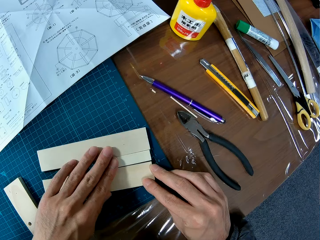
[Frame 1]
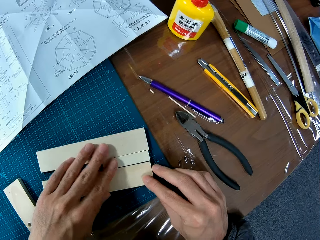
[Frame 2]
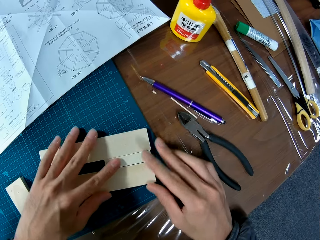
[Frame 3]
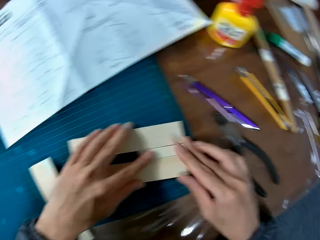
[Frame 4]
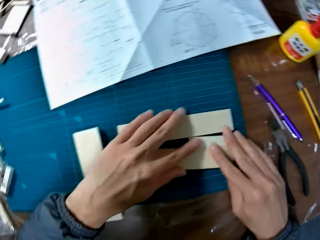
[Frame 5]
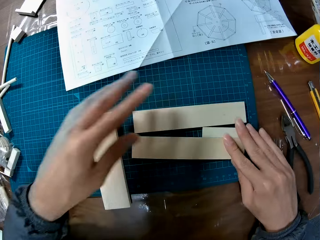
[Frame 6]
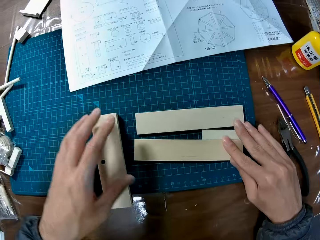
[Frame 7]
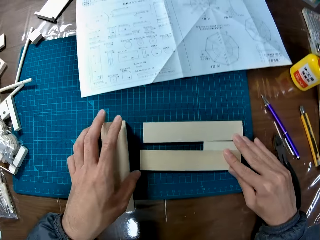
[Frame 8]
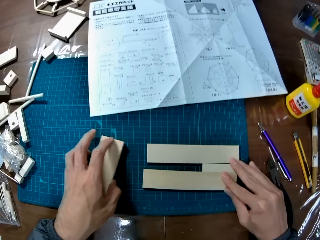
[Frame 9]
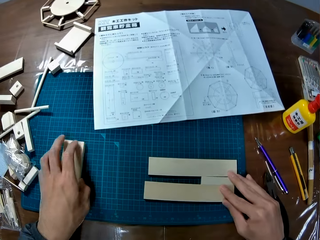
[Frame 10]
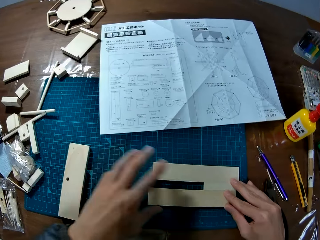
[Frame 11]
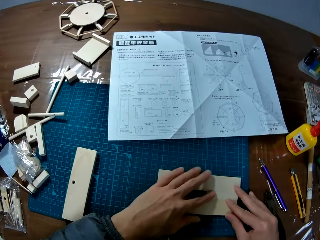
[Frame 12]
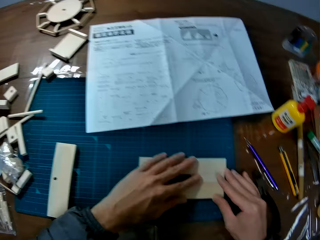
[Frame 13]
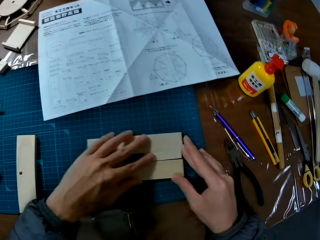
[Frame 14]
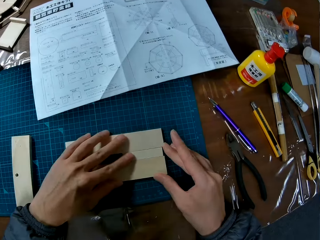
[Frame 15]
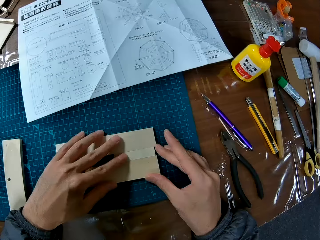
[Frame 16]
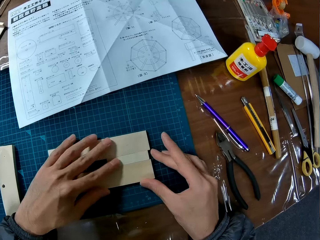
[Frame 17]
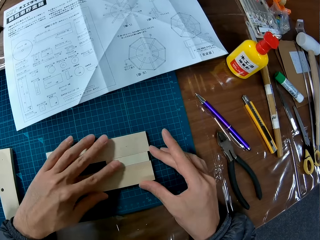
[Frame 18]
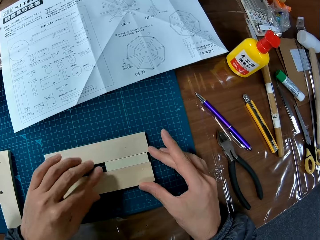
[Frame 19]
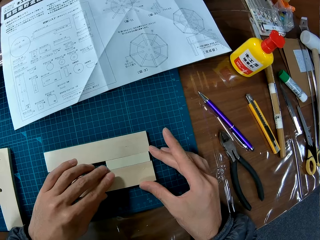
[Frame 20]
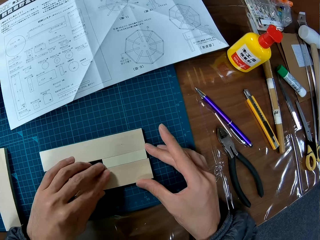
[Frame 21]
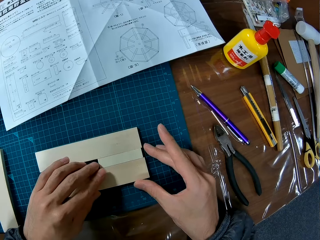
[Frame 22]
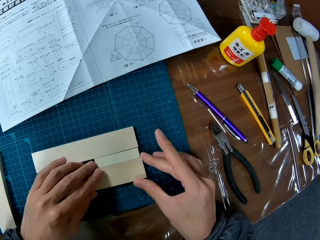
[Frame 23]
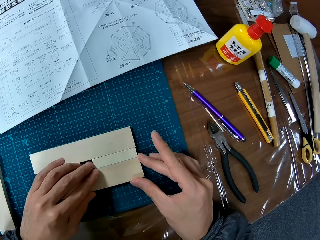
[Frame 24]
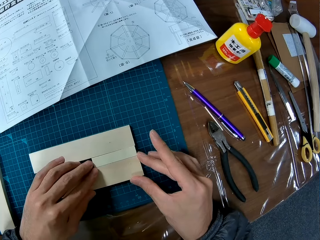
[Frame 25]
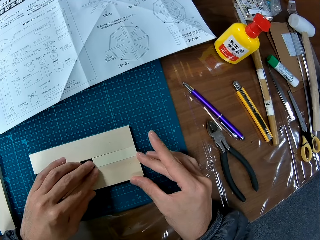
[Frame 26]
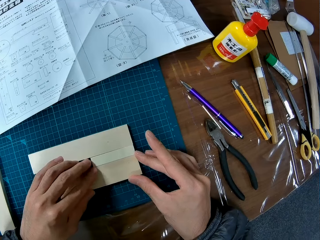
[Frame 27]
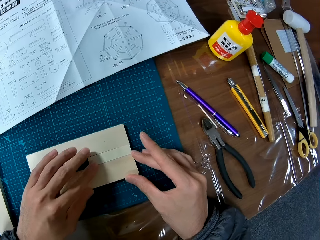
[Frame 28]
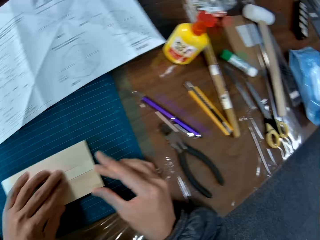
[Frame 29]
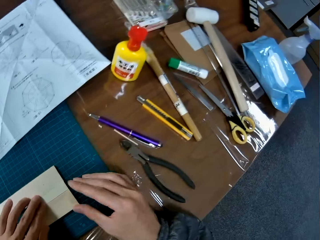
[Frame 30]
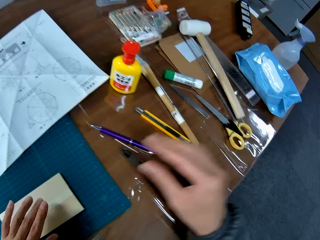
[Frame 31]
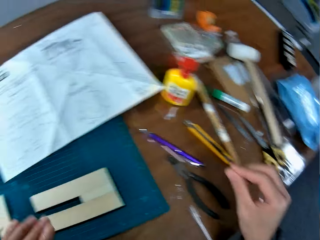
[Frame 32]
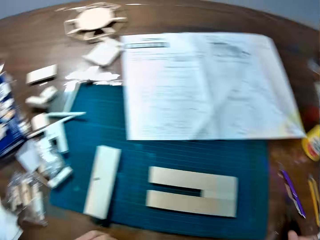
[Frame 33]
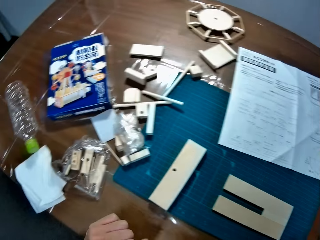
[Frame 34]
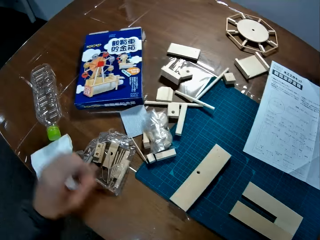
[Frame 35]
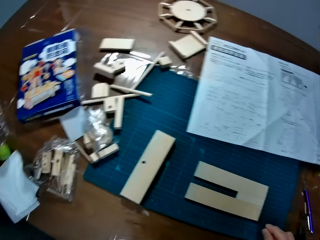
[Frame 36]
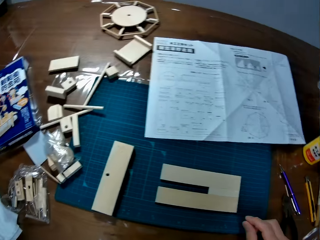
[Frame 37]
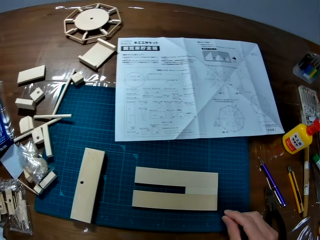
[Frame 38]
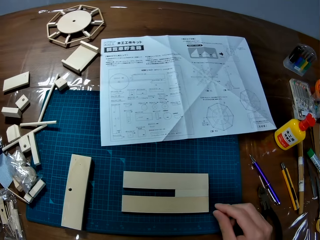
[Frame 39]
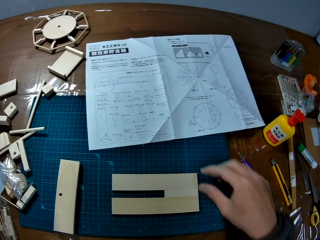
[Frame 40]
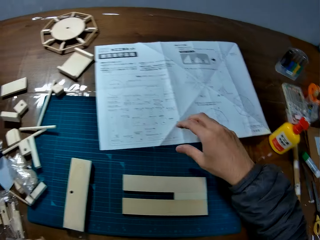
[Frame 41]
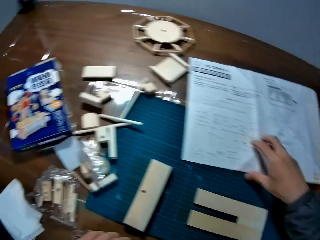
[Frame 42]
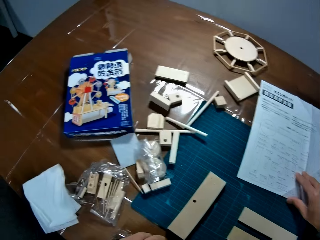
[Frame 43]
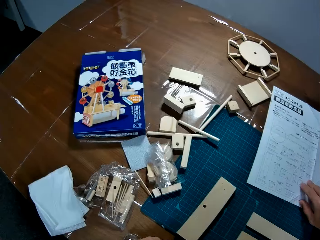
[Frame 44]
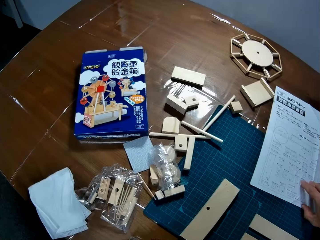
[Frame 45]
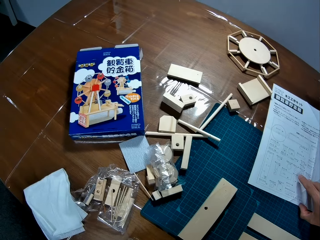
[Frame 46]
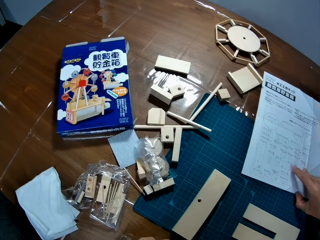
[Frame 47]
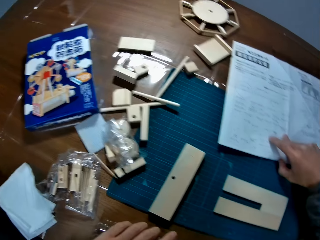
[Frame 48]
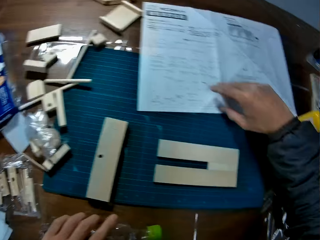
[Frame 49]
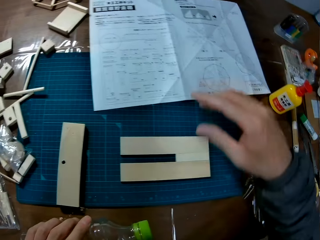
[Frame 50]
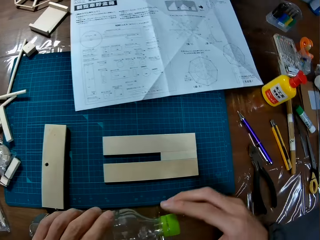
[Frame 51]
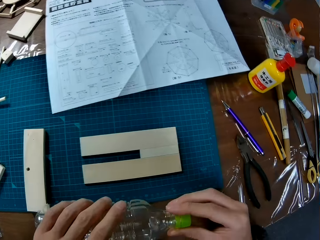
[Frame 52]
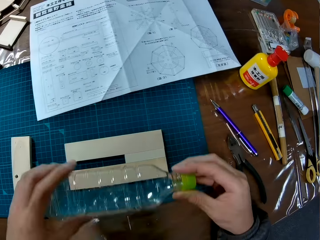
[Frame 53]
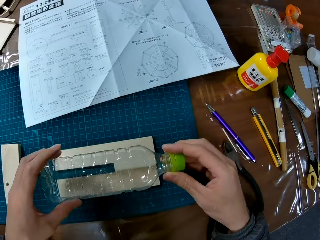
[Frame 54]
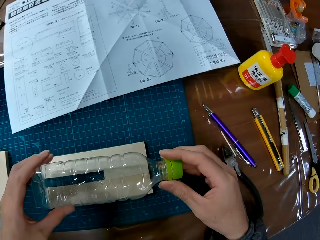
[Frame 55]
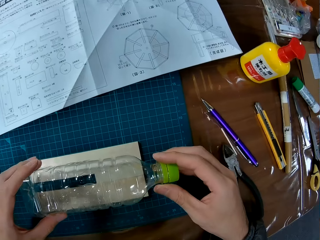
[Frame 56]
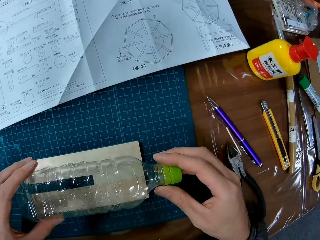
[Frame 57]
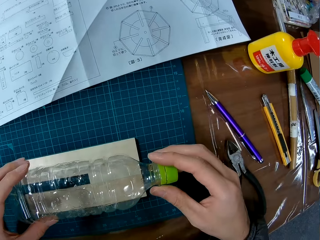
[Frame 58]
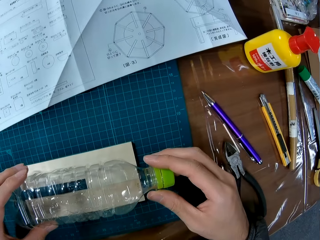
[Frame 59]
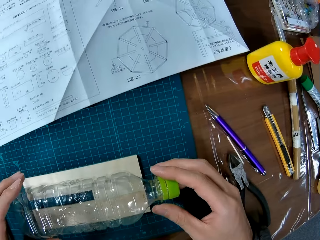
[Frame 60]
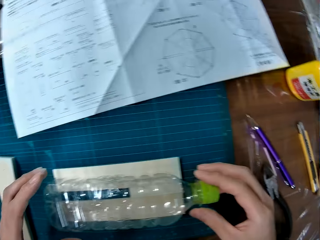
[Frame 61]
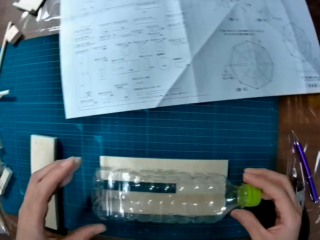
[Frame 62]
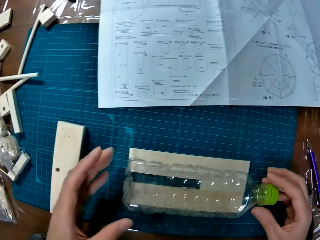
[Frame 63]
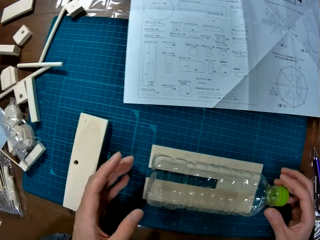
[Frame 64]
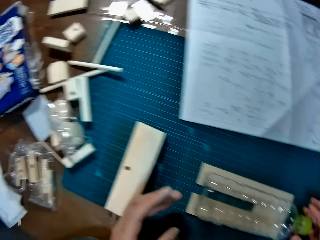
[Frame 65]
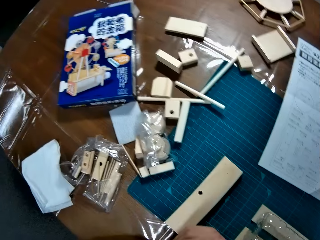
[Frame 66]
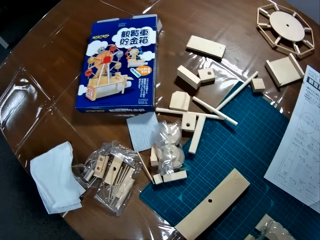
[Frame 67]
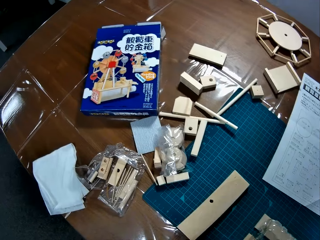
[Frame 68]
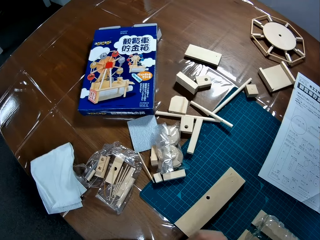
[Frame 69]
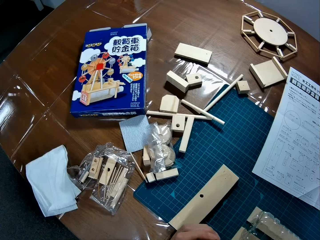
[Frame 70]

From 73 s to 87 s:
The camera wearer pushes a modelling material piece or puzzle piece aside on the table. He holds the modelling material piece with both hands. He drags the modelling material pieces on the cutting mat. He joins the modelling material pieces. He pulls his hands off the modelling material pieces. He picks up a plastic bottle from the table. He touches the puzzle manual on the table. He places the plastic bottle on the puzzle piece on the table.

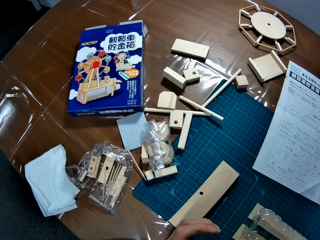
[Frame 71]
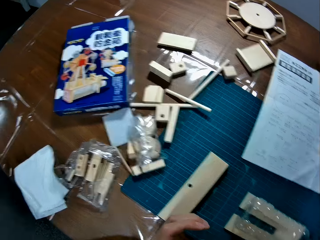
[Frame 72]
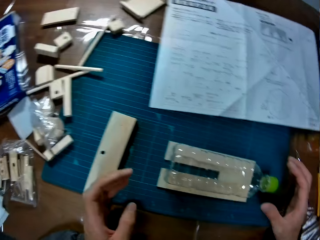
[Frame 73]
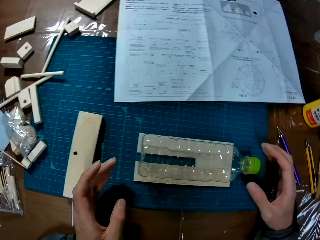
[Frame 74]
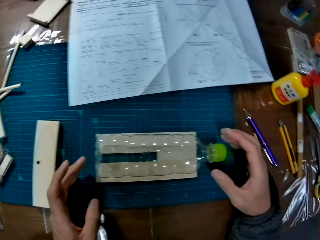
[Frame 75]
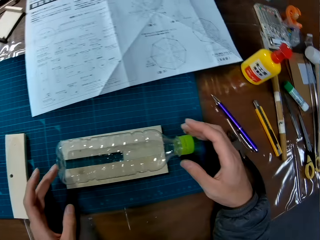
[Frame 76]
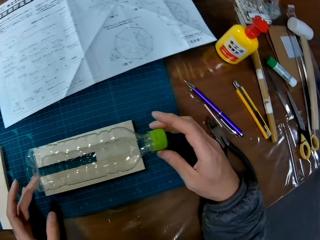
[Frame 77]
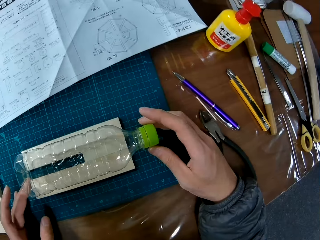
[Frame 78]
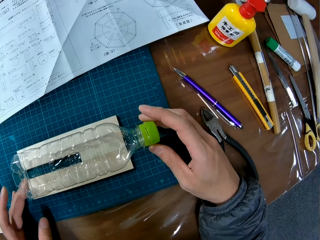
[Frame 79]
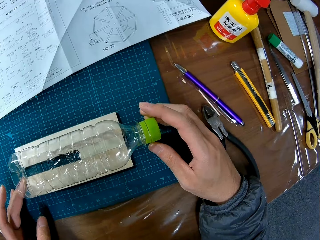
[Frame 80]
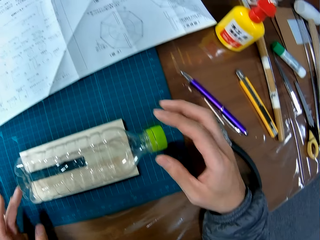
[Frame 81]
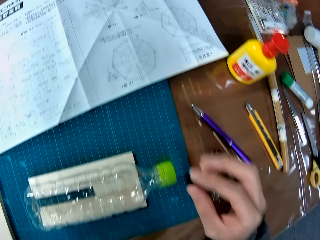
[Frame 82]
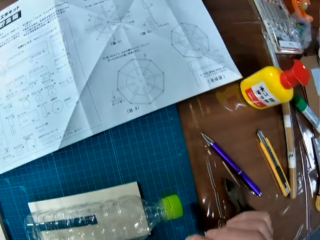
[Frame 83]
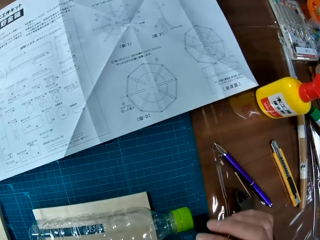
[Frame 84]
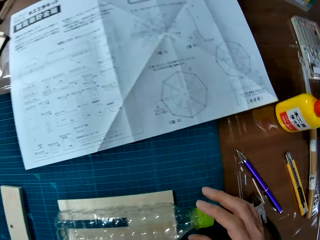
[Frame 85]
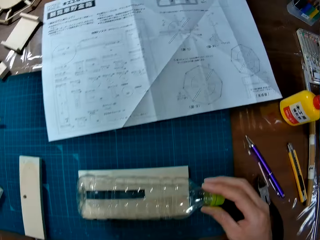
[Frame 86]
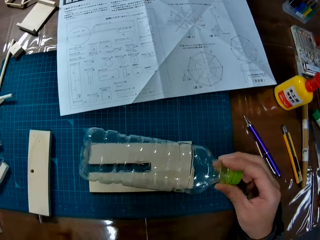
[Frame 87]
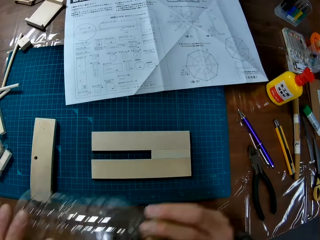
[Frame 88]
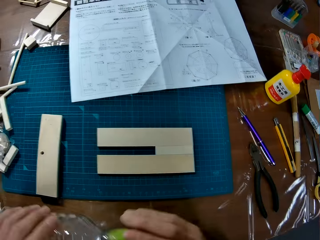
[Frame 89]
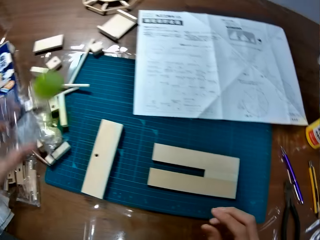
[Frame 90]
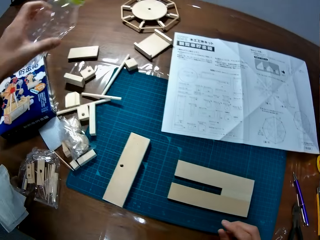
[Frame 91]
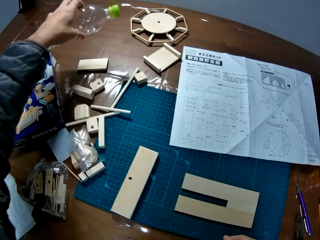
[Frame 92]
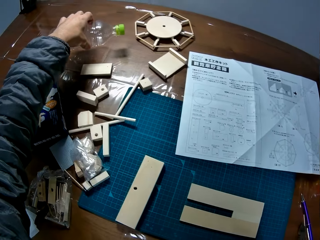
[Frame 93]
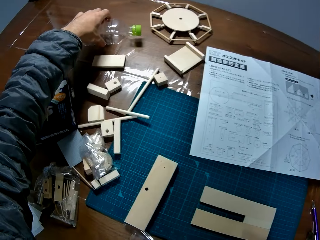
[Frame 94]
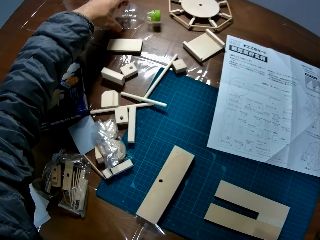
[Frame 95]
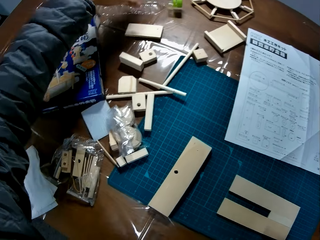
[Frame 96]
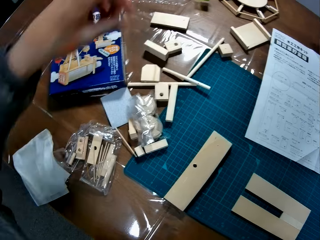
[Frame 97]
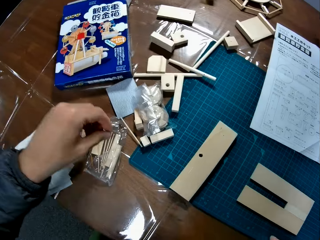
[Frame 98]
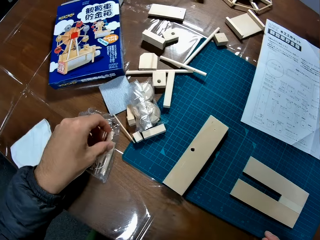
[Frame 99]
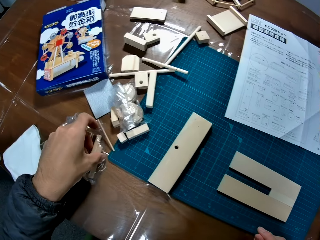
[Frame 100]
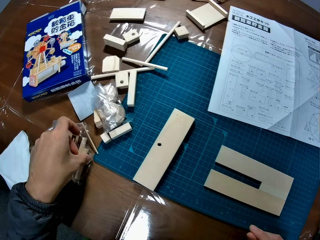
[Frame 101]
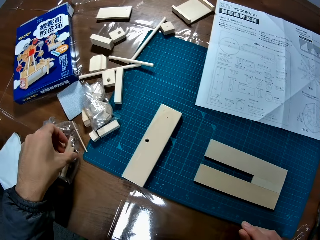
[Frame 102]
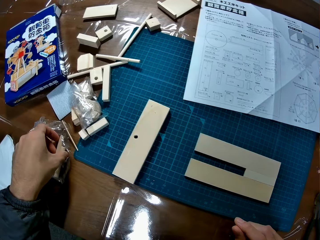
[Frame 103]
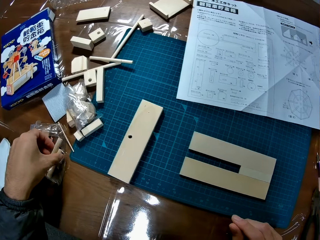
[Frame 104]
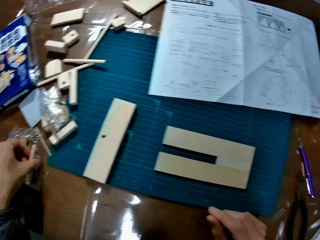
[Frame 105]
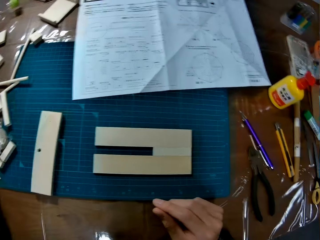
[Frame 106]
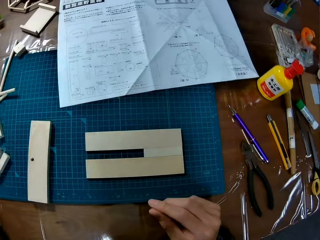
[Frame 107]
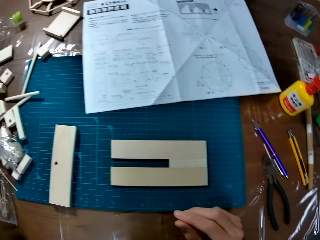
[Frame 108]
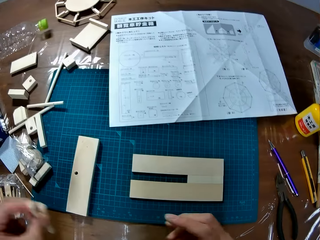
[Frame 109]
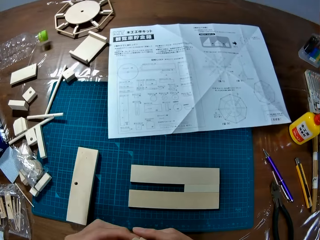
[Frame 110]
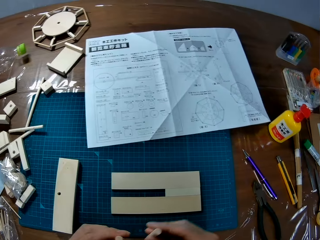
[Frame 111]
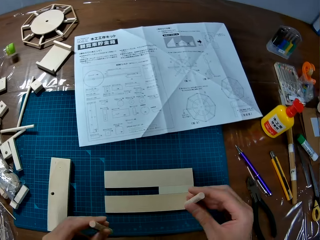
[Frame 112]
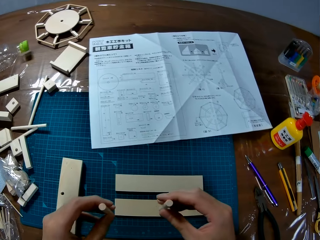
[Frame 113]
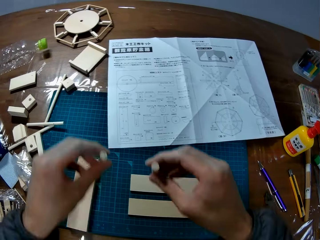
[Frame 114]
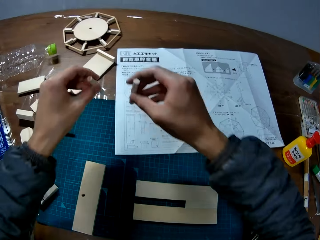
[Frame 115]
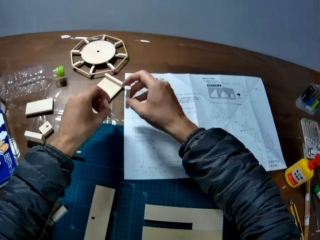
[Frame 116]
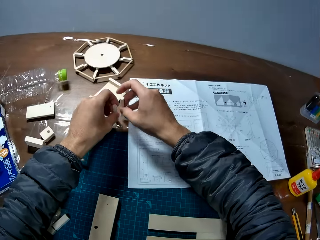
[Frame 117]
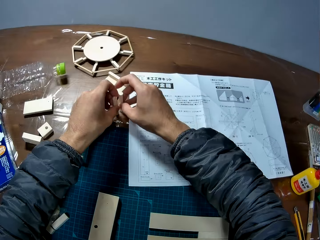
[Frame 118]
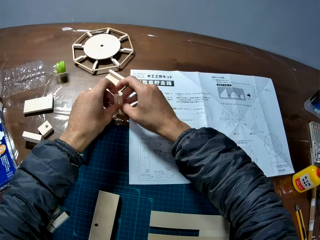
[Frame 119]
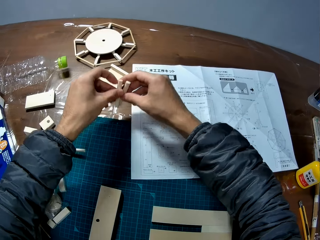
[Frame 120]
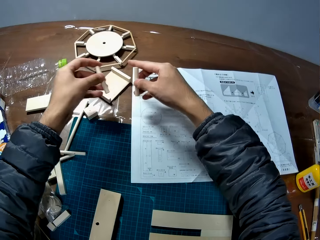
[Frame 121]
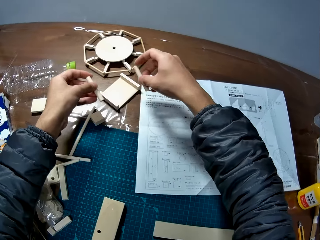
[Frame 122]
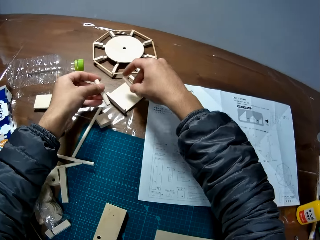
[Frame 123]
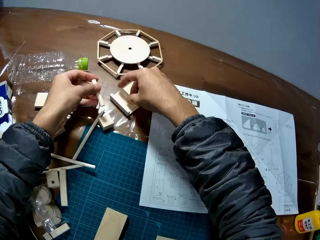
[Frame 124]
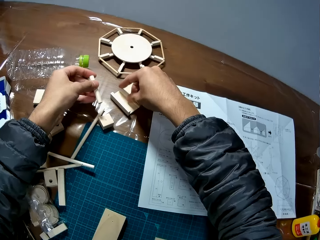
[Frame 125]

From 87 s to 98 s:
The camera wearer adjusts the plastic bottle on the puzzle piece. He pulls his hands off the bottle. He picks up the plastic bottle on the puzzle piece. He drops the plastic bottle on the table. He picks up the puzzle pieces from the nylon on the table. He drops the puzzle pieces on the table.
